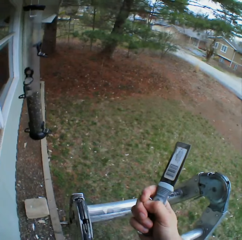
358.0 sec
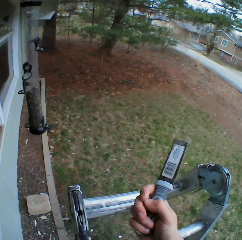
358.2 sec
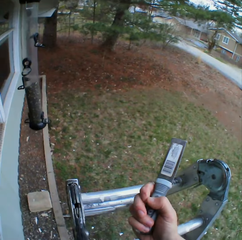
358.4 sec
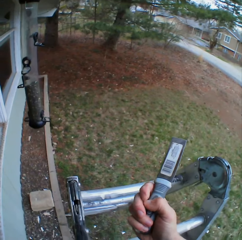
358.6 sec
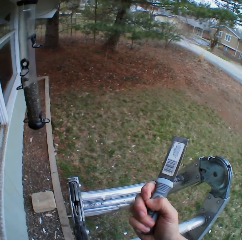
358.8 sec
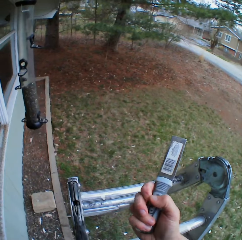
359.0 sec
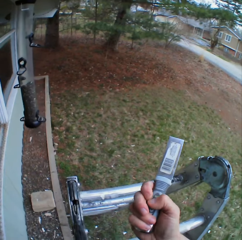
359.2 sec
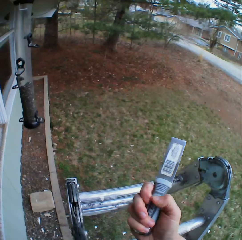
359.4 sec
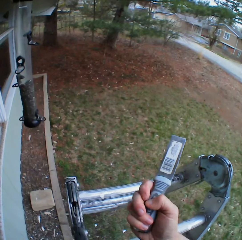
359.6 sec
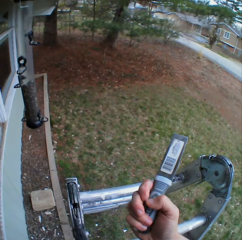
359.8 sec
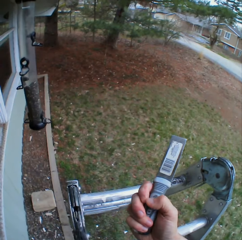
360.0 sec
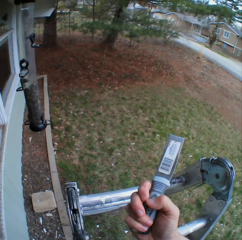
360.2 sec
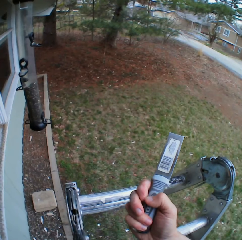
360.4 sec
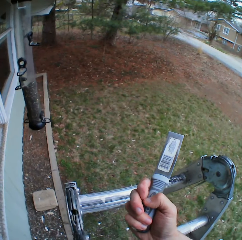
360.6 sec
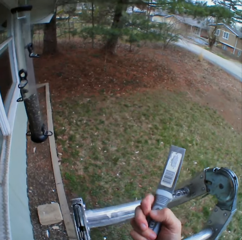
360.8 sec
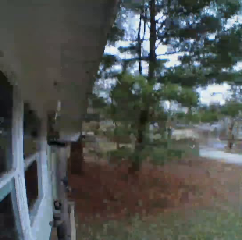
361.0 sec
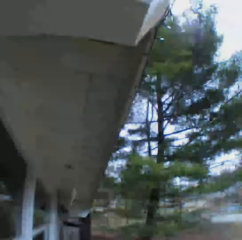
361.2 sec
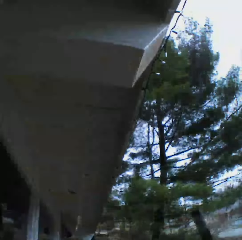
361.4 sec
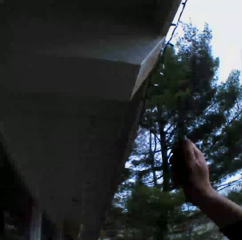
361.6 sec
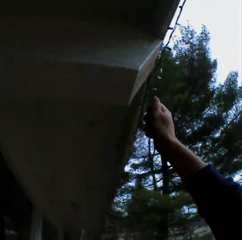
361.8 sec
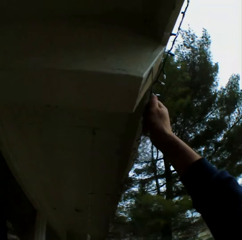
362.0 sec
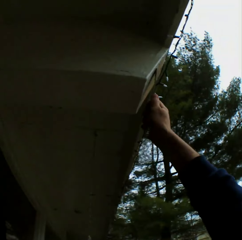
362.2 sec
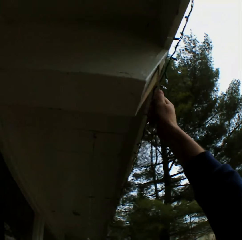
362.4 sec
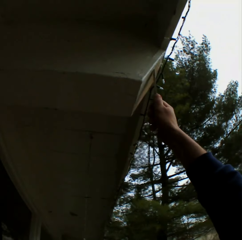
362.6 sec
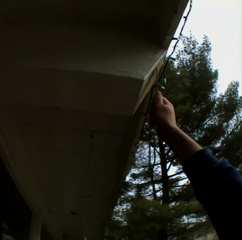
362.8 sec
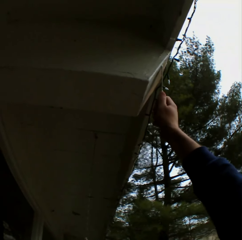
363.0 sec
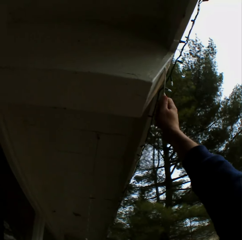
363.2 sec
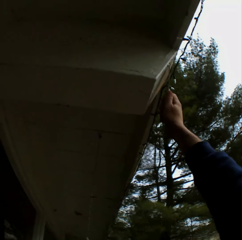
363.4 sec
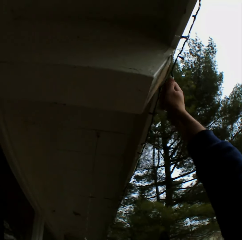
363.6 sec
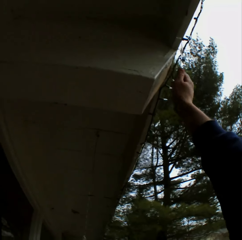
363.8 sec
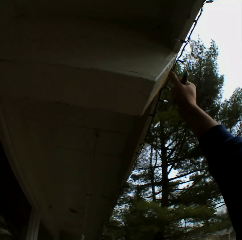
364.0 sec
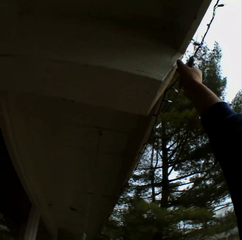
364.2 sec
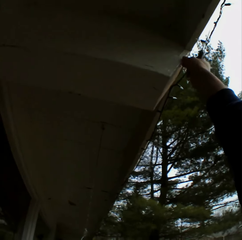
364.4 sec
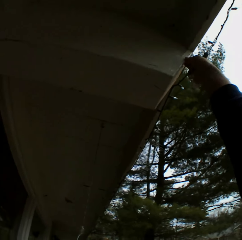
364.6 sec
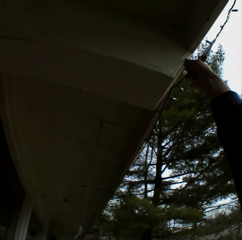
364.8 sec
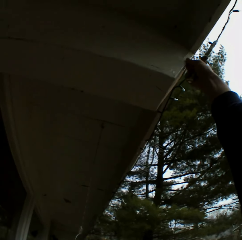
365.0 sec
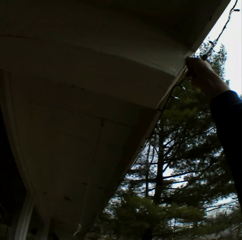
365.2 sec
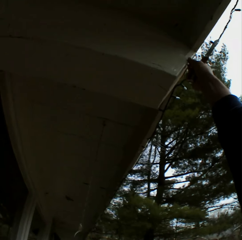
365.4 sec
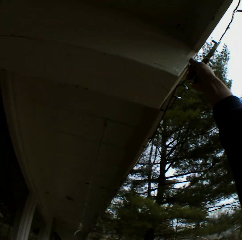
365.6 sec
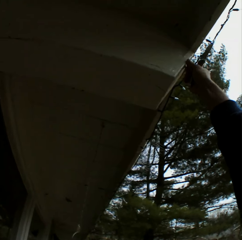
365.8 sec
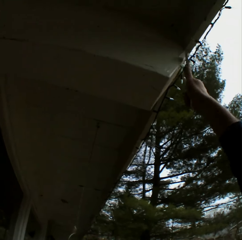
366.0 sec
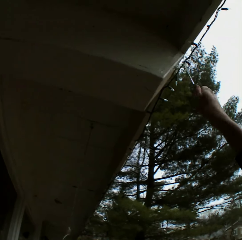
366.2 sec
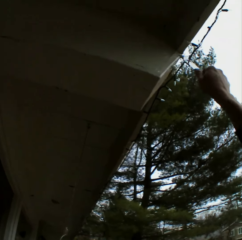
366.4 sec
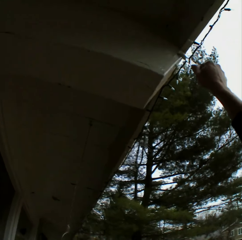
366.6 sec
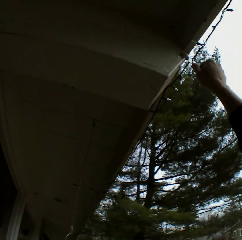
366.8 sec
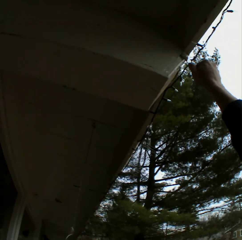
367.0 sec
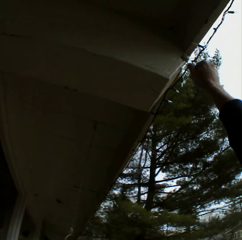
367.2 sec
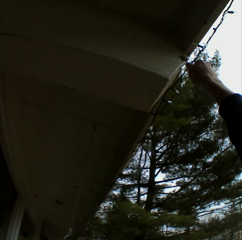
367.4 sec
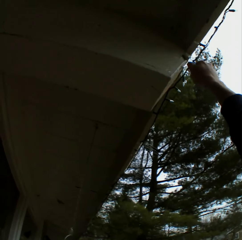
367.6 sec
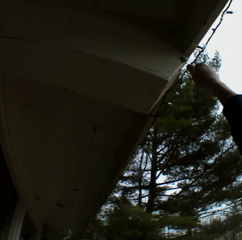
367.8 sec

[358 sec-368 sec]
The camera wearer looks at his fingers. He touches his hands. He scratches his index finger. He removes the dried paint with a metal scraper.

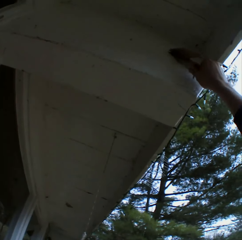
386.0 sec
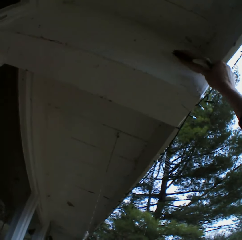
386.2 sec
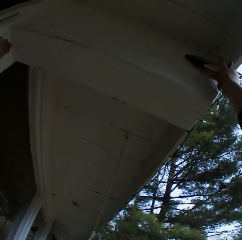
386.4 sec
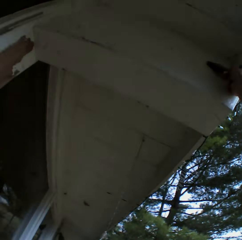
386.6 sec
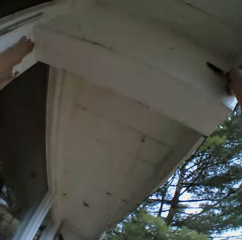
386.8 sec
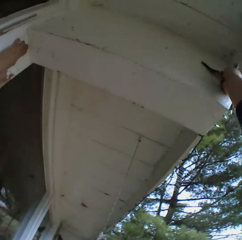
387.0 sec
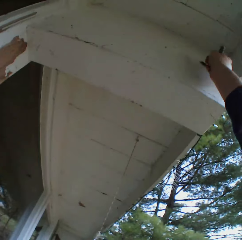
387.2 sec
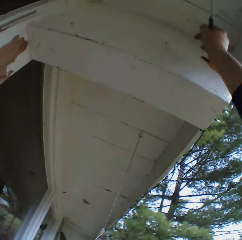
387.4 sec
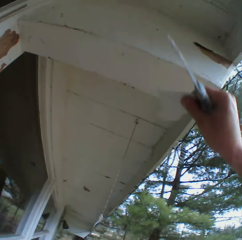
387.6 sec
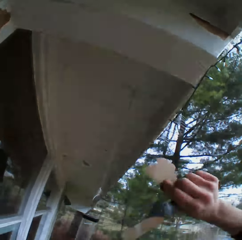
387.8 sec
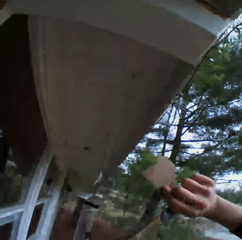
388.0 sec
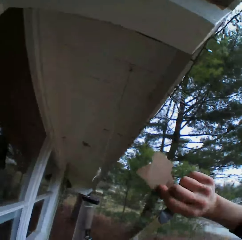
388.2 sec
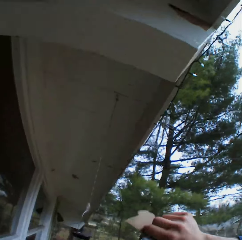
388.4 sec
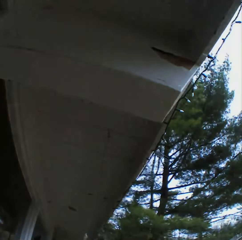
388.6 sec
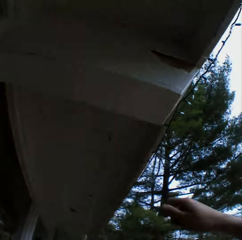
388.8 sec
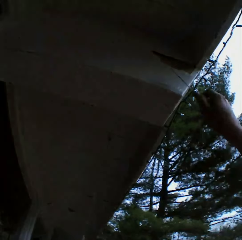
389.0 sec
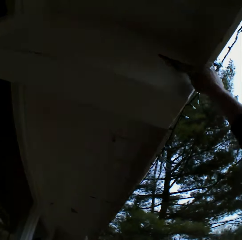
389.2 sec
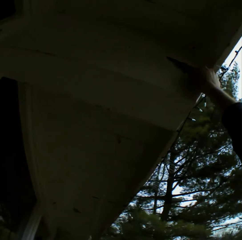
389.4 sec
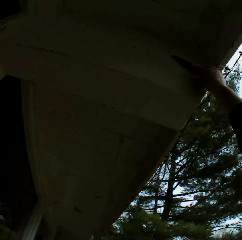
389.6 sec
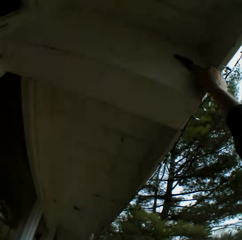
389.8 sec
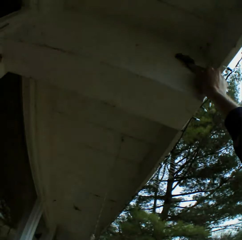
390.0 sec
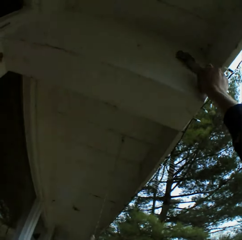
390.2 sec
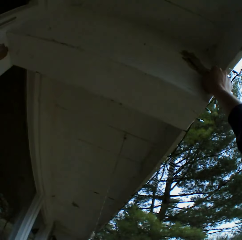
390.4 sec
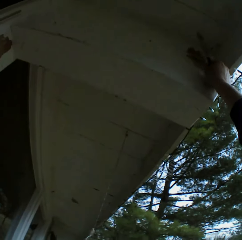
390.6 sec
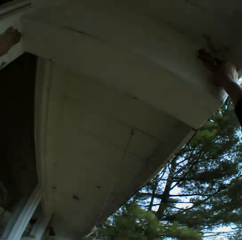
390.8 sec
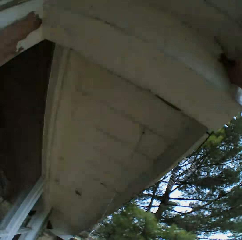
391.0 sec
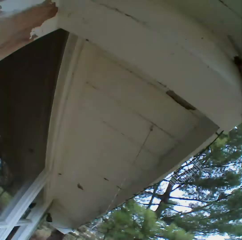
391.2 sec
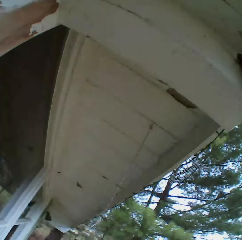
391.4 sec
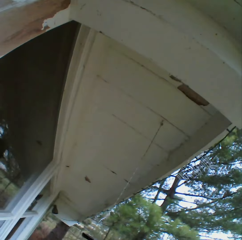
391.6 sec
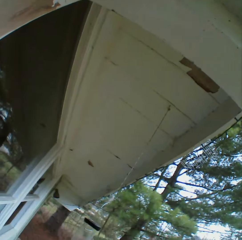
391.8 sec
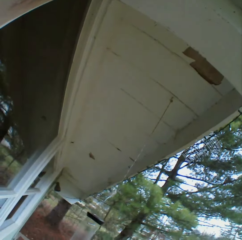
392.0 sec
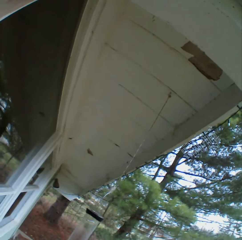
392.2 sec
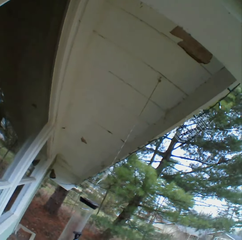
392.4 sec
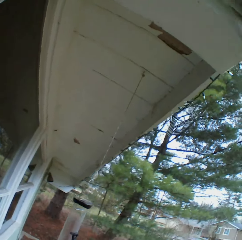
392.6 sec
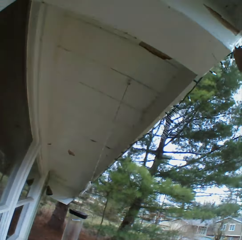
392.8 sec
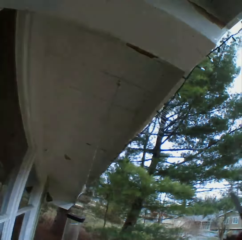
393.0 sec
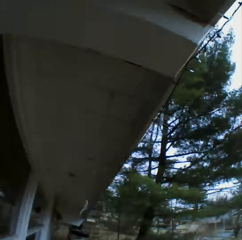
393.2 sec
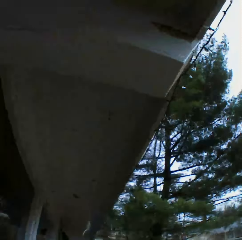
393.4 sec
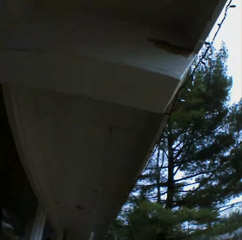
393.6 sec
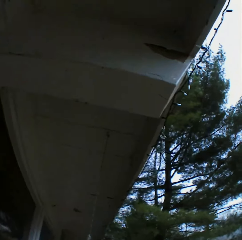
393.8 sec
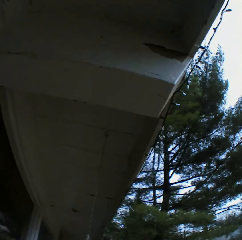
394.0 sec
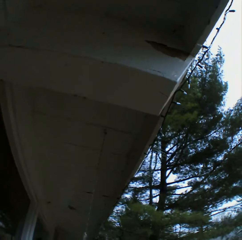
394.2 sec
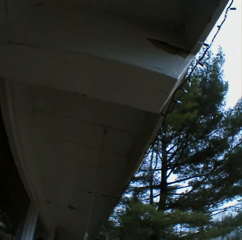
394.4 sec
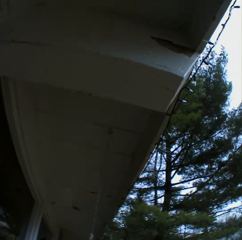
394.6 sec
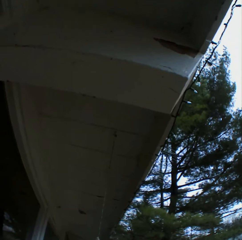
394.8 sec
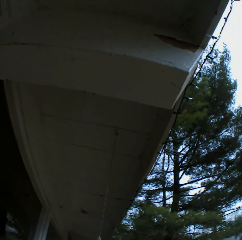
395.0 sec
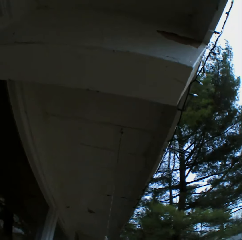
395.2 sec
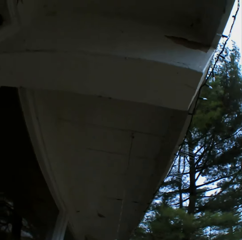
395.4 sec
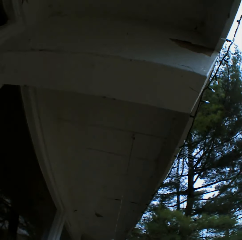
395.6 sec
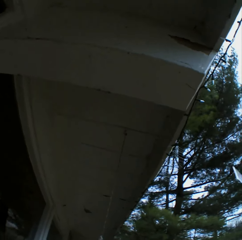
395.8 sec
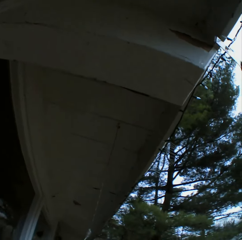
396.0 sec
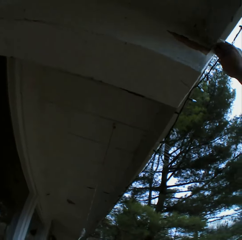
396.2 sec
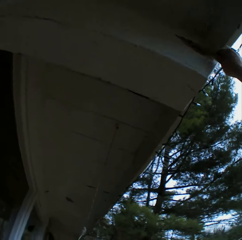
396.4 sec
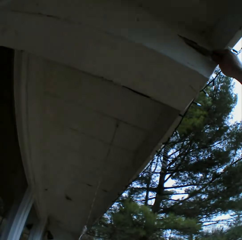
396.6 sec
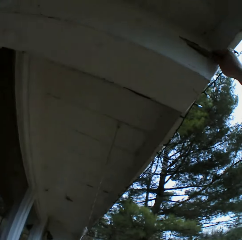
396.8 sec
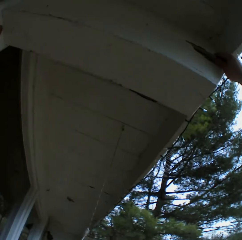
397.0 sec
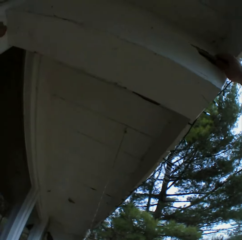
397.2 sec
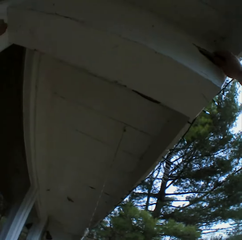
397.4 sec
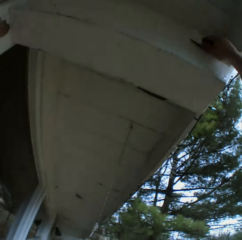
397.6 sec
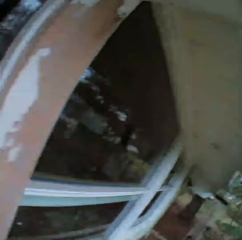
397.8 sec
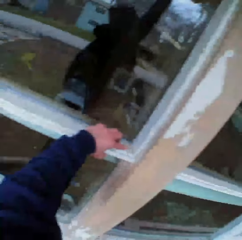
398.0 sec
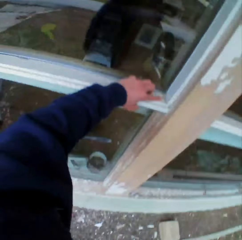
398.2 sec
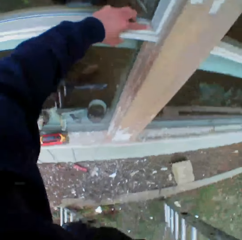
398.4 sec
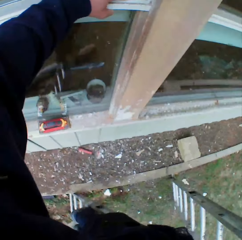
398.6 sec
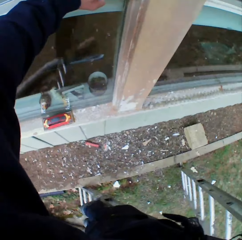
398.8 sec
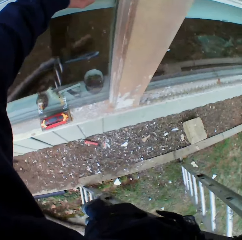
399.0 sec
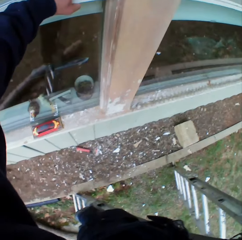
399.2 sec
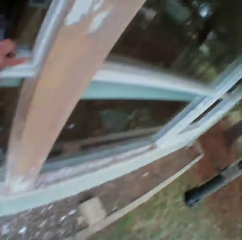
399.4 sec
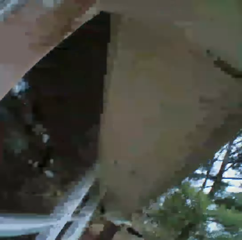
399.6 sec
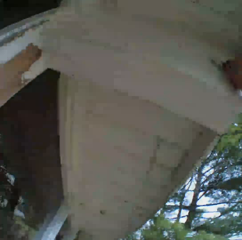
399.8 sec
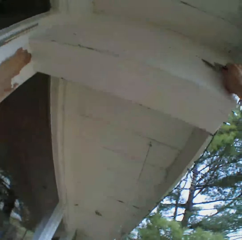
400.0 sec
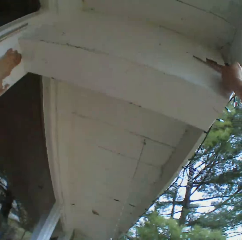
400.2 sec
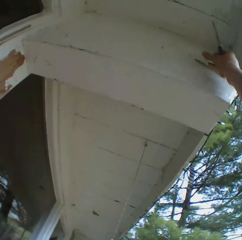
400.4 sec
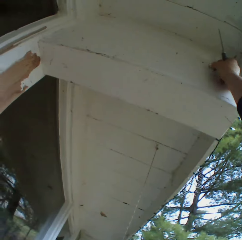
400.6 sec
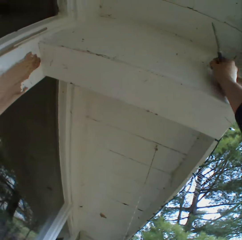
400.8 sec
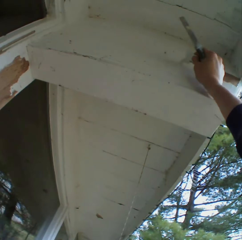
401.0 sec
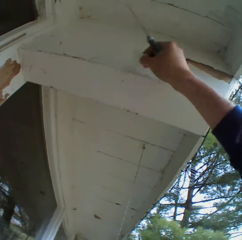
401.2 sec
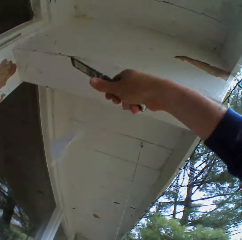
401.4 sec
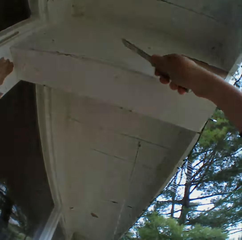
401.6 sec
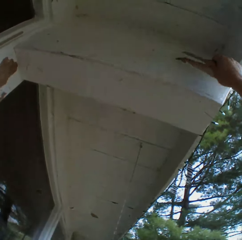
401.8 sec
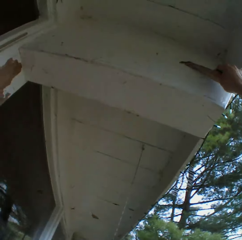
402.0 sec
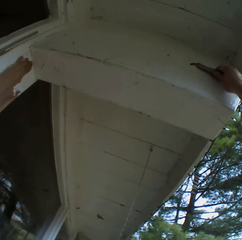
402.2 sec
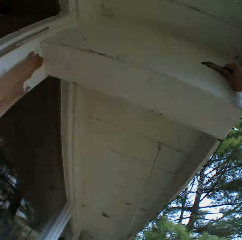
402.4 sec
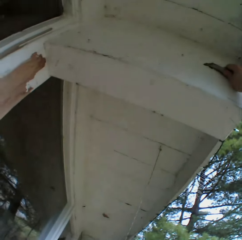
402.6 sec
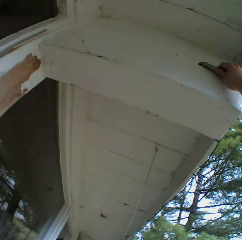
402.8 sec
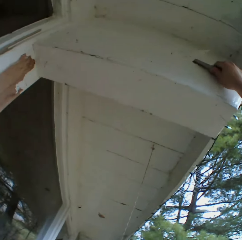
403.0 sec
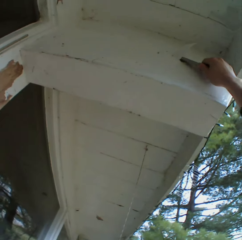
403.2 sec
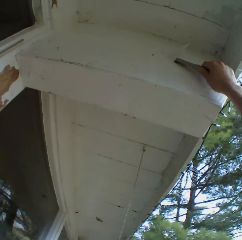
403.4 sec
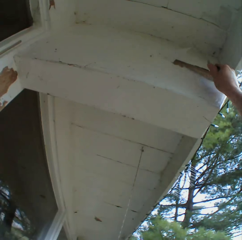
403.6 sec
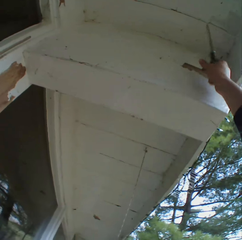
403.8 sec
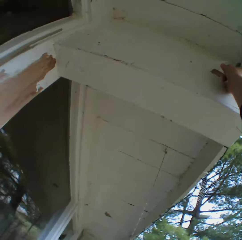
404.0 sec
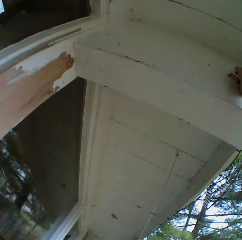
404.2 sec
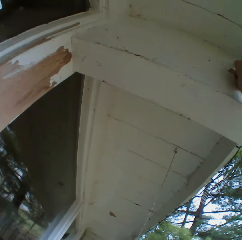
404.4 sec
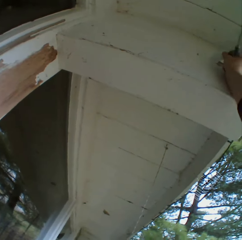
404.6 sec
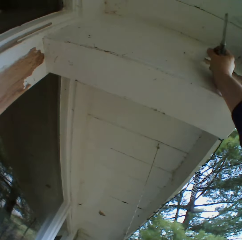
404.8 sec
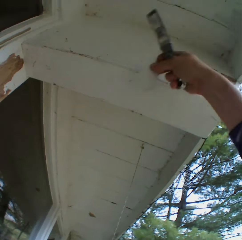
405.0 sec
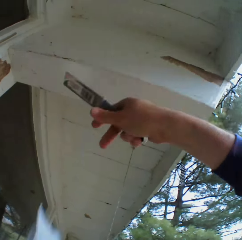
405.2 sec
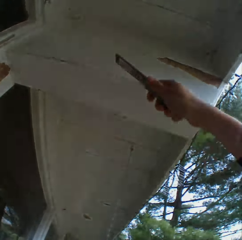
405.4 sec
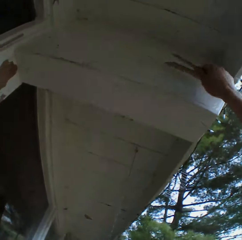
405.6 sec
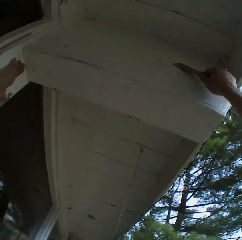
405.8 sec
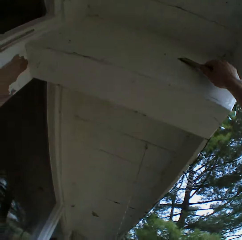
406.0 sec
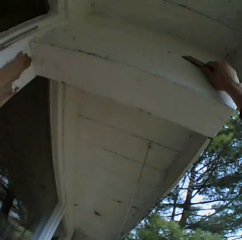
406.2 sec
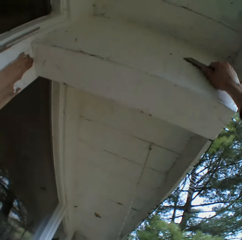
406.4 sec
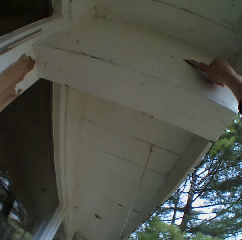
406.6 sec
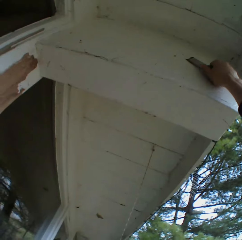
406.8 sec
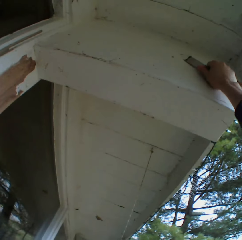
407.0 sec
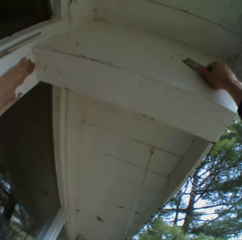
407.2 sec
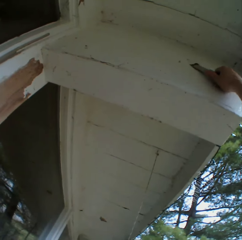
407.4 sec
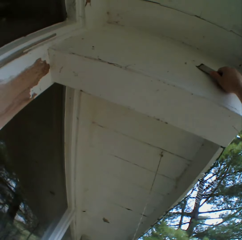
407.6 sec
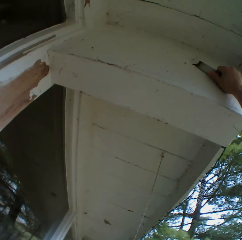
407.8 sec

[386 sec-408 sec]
The camera wearer removes the dried paint with his hand. He removes the dried paint with a metal scraper. He removes the dried paint with his hand. He removes the dried paint with the metal scraper. He removes the dried paint with his hand. He removes the dried paint with the metal scraper.
